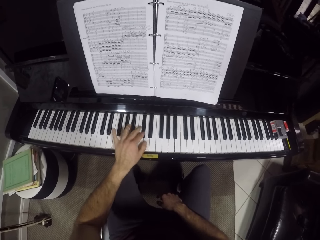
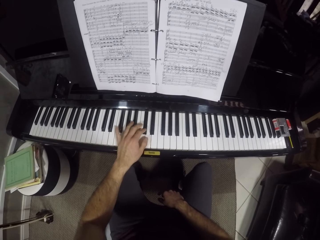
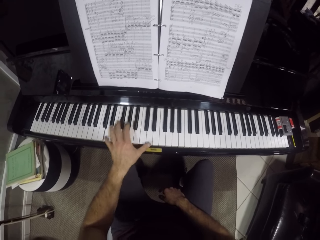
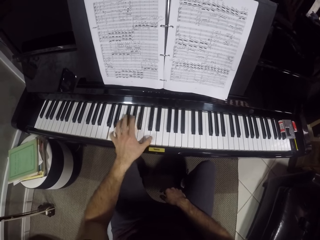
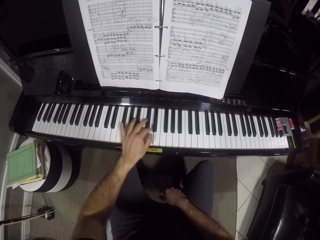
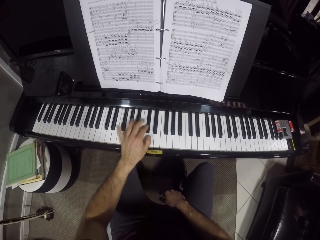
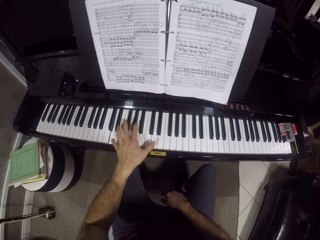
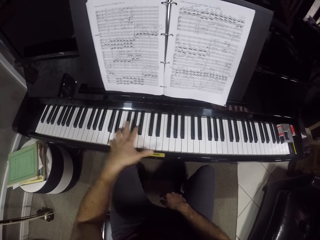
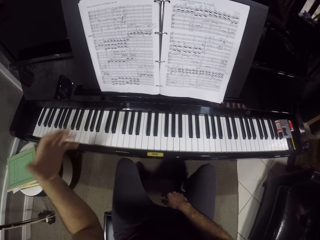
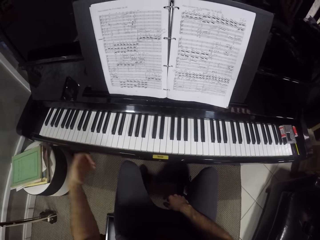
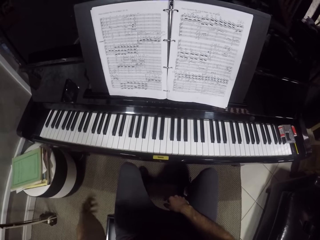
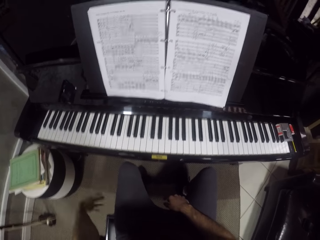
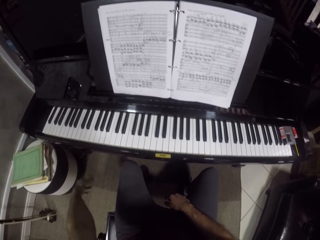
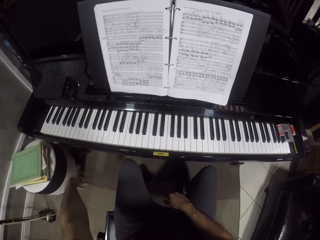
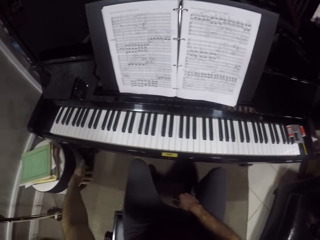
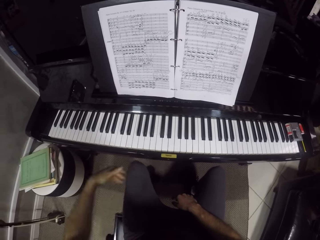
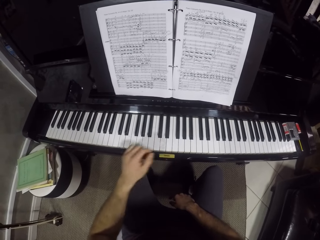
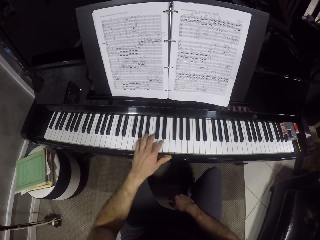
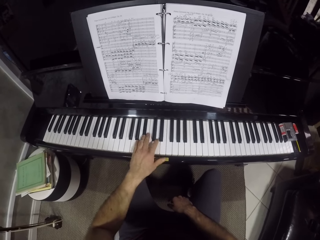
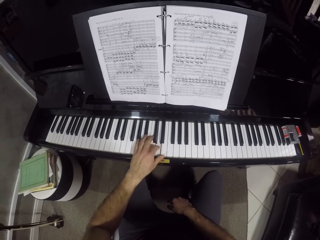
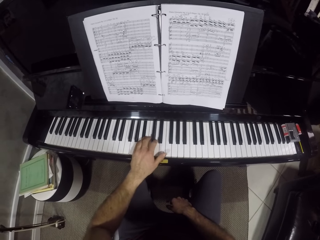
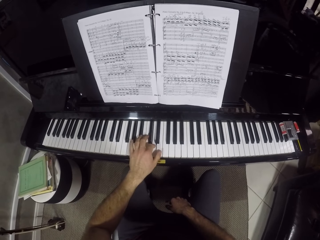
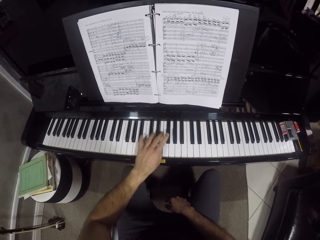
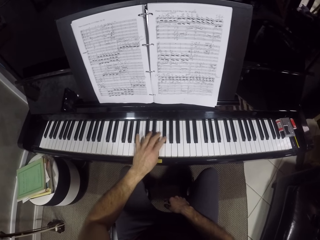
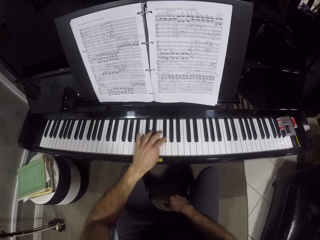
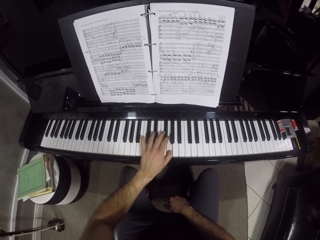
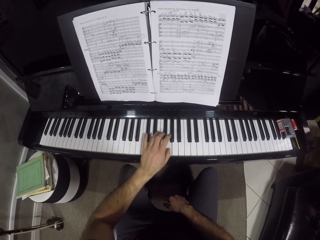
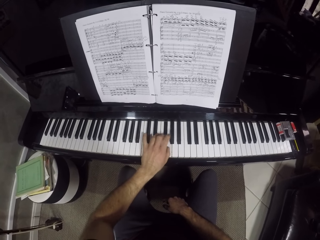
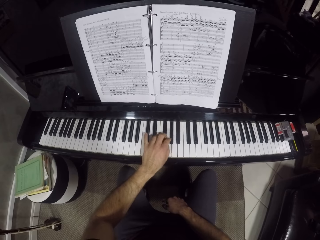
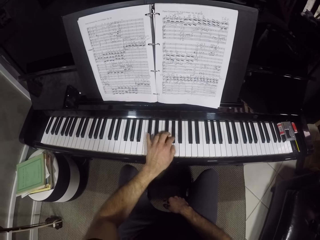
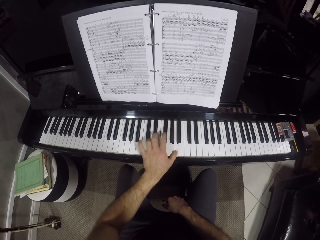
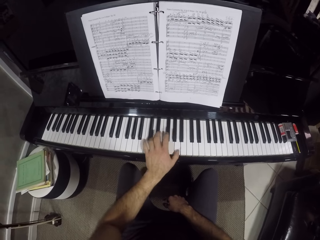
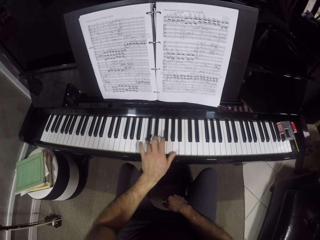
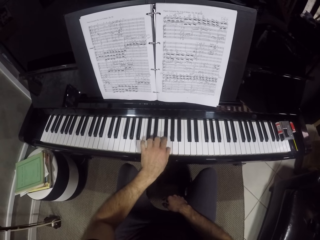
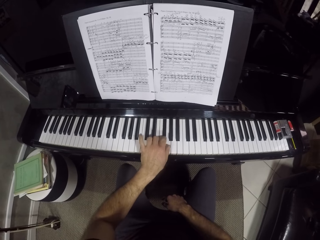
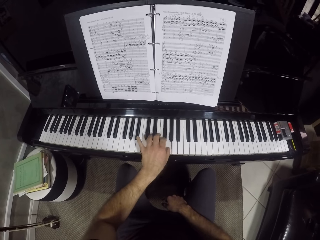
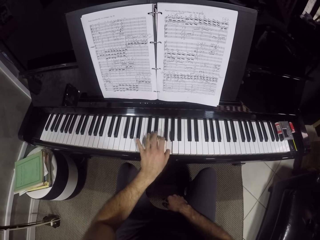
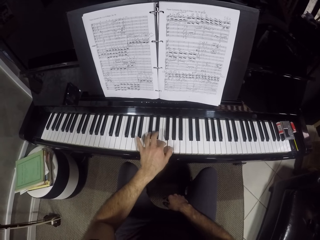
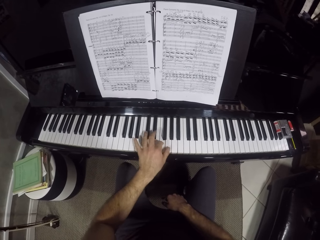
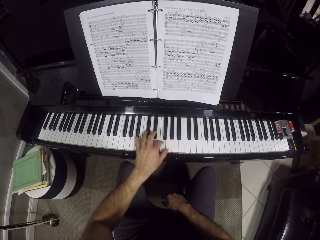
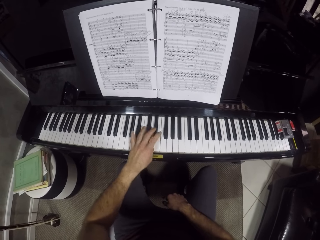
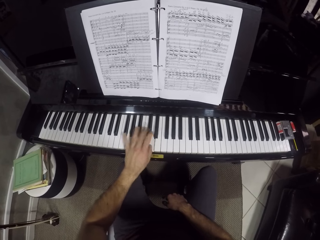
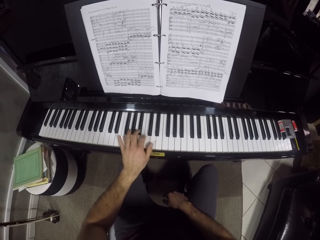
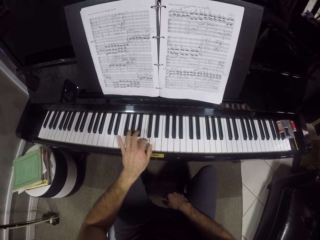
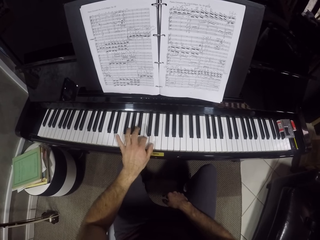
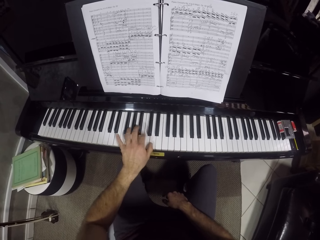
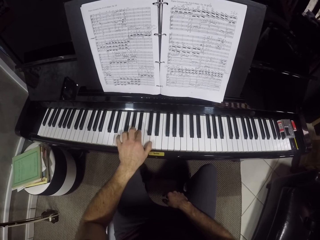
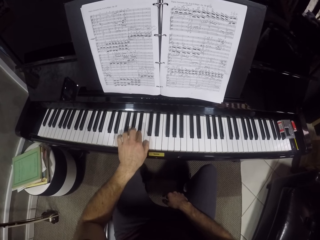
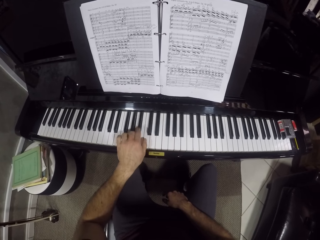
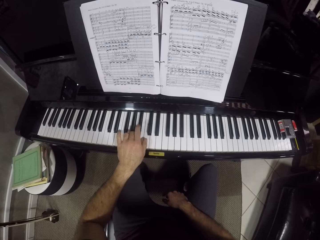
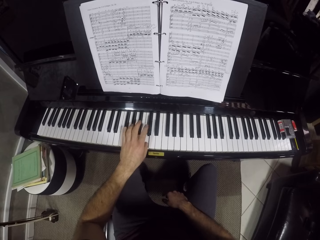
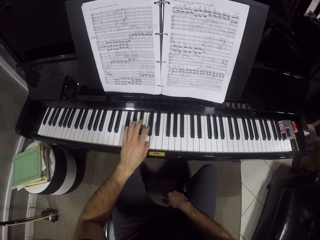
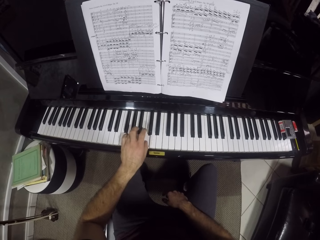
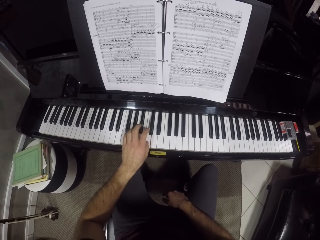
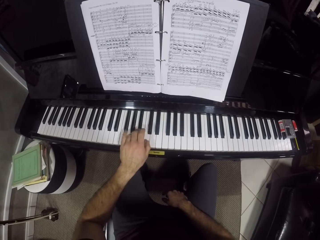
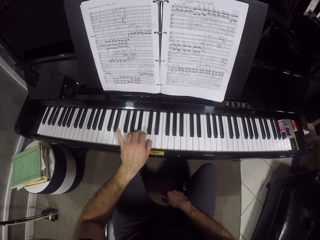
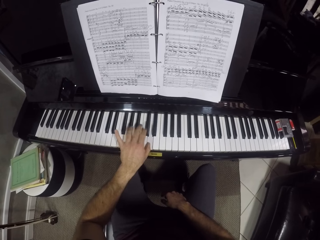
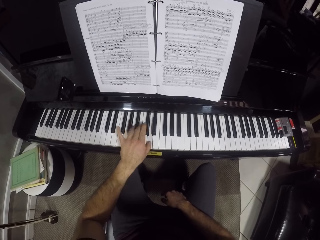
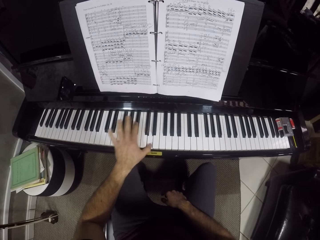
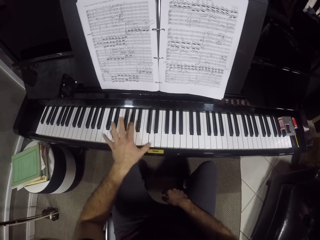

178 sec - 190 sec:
The camera wearer shakes his left hand. He lowers his left hand. He plays the piano with his left hand.

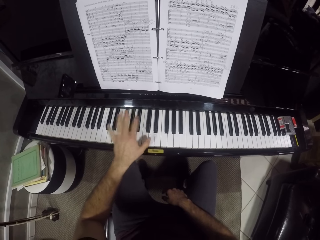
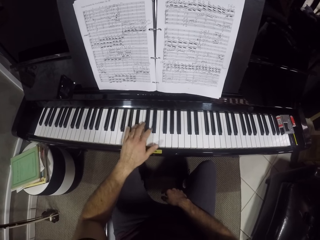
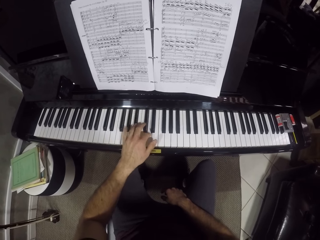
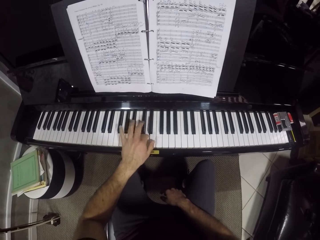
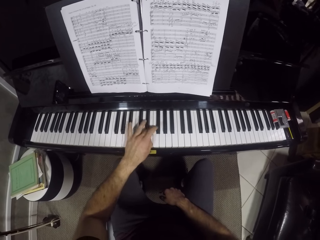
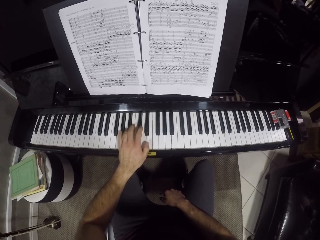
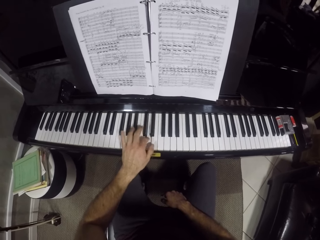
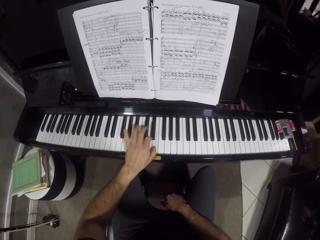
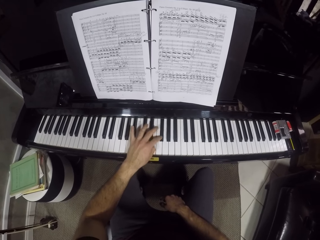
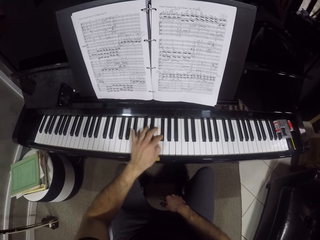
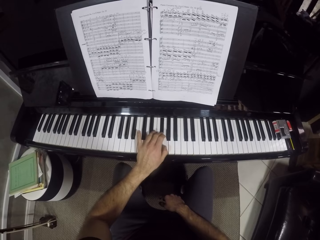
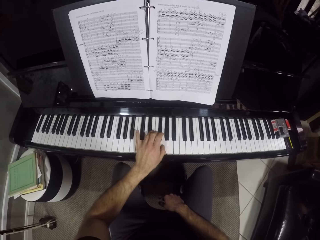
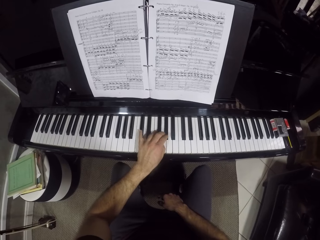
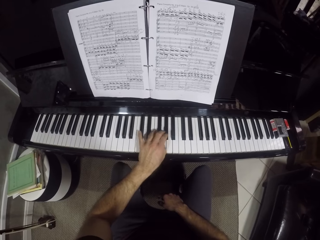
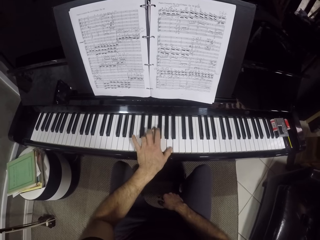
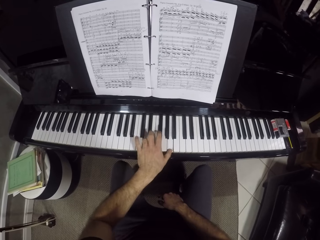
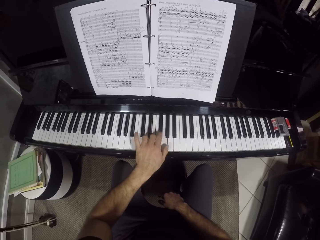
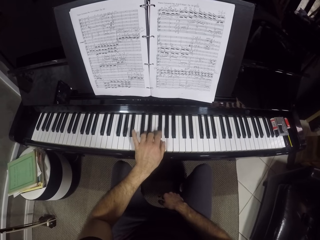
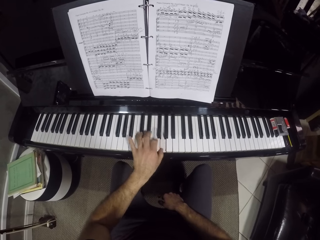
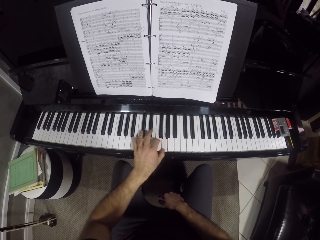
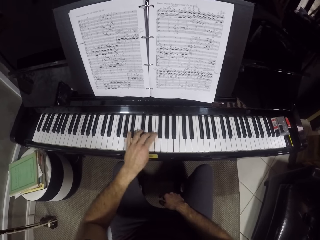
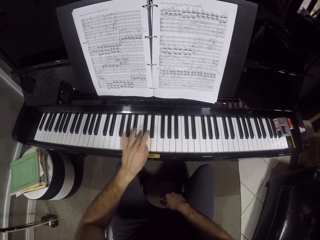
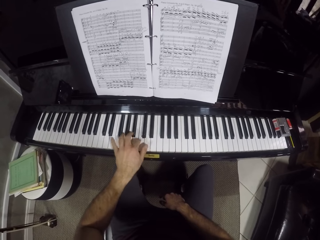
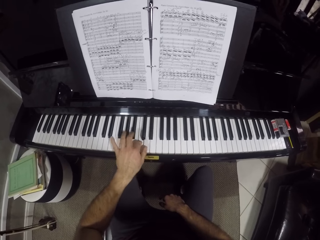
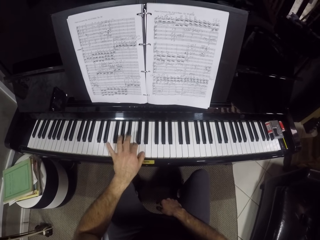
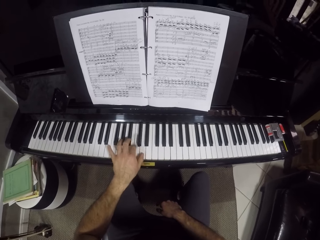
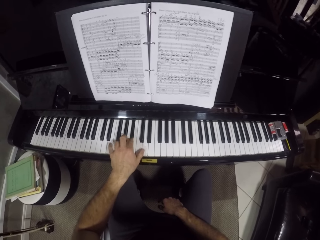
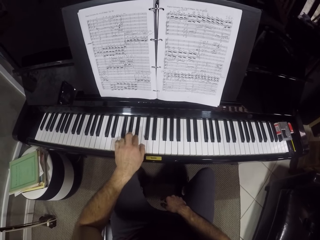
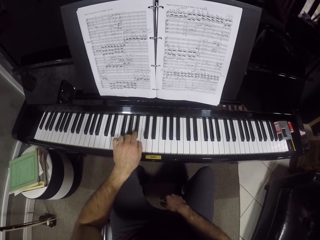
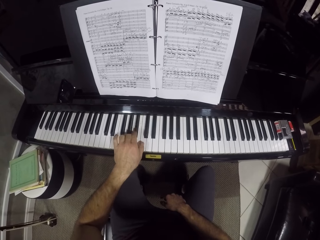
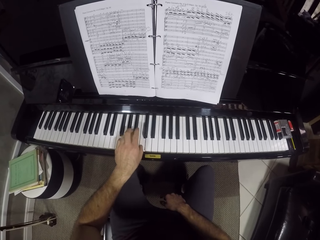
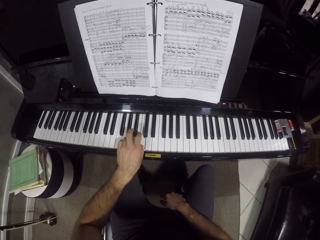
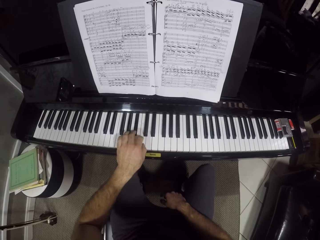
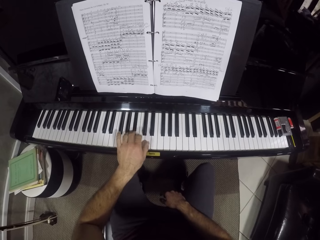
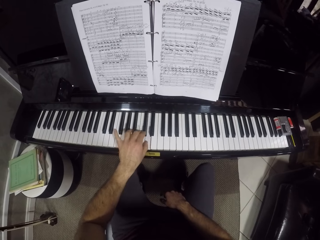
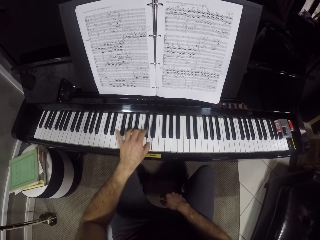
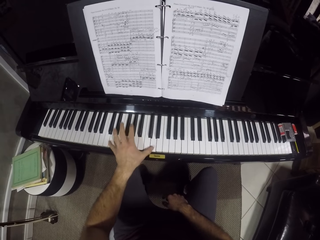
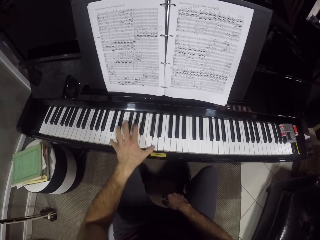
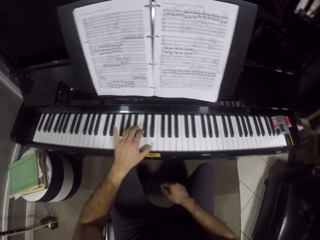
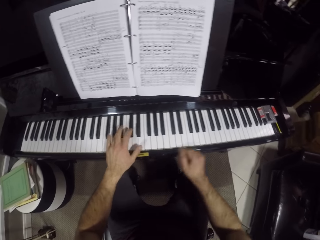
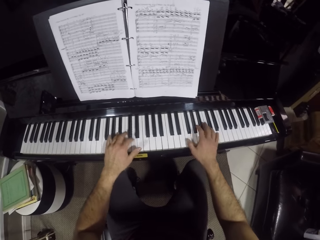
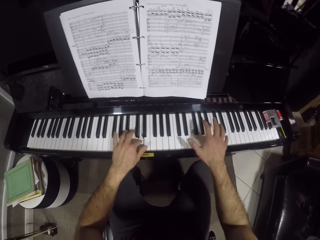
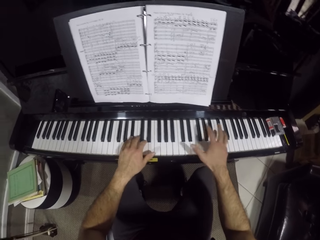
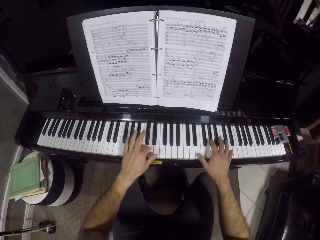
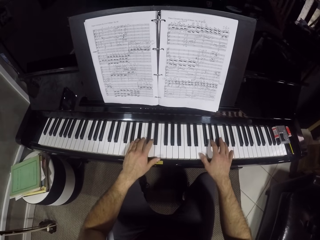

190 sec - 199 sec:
The camera wearer plays the piano with both hands. He puts the right hand on the piano.
